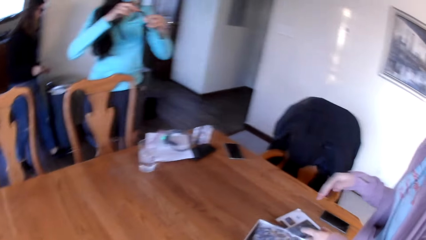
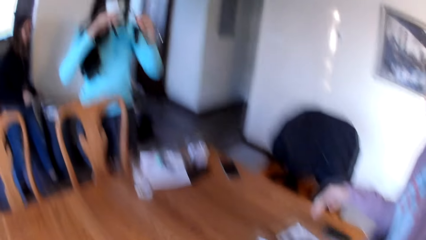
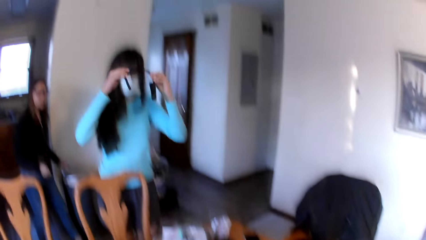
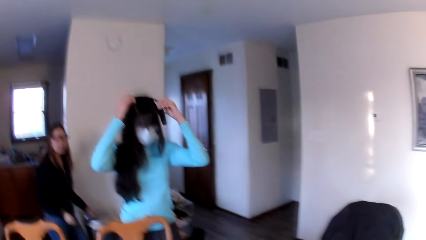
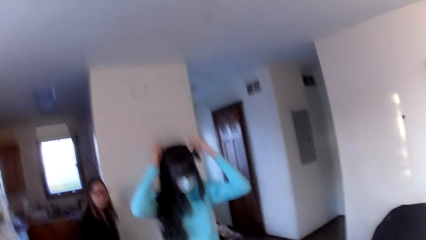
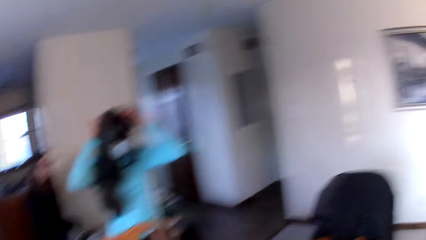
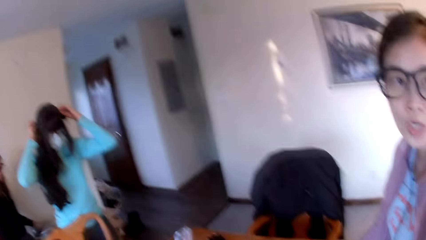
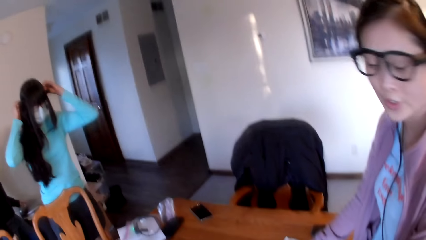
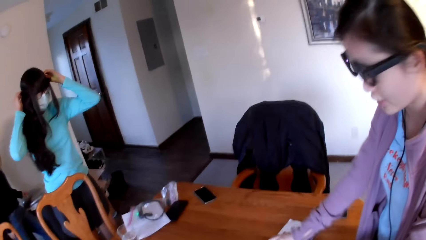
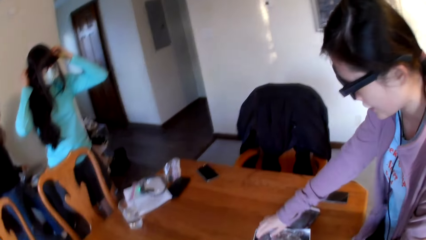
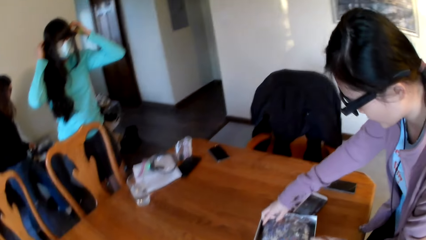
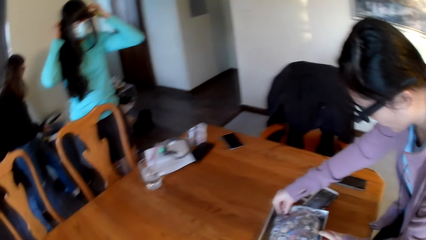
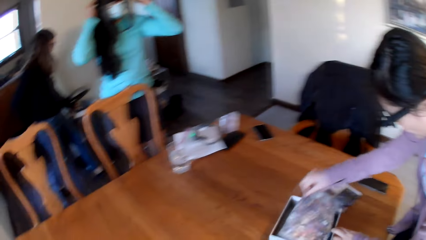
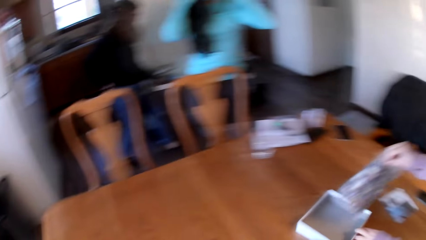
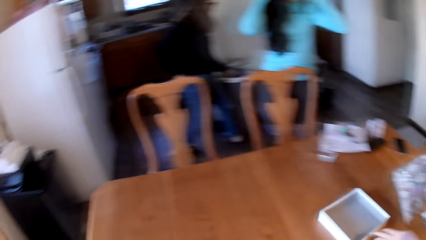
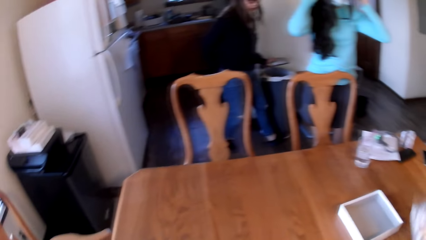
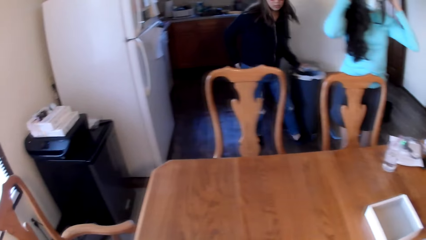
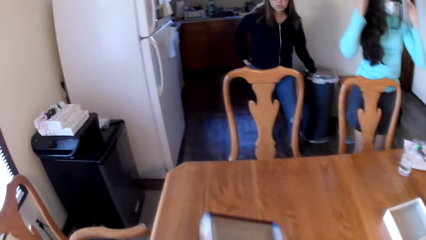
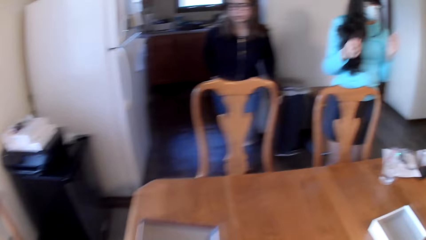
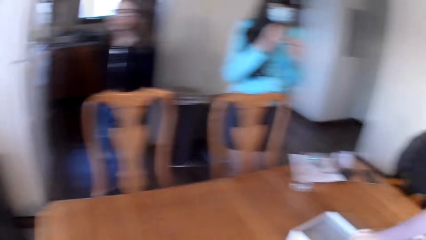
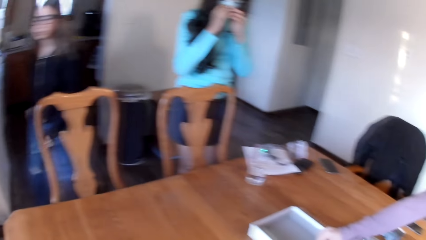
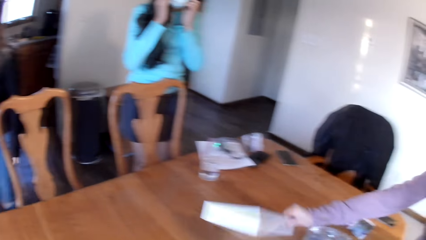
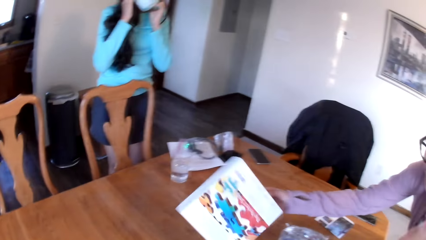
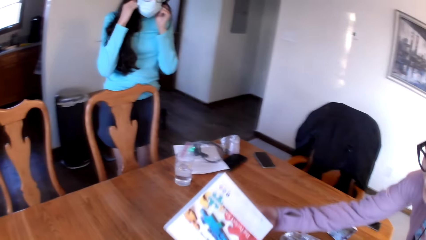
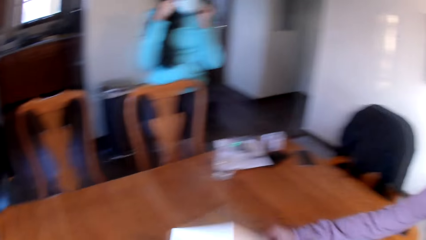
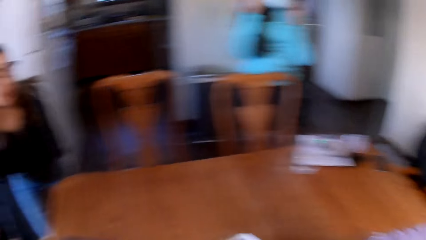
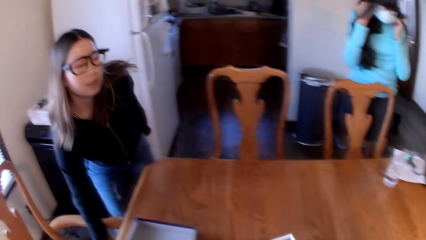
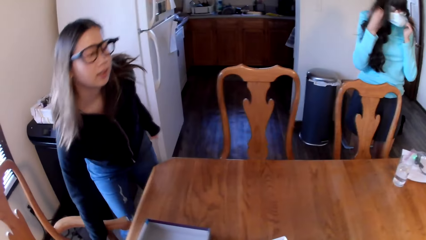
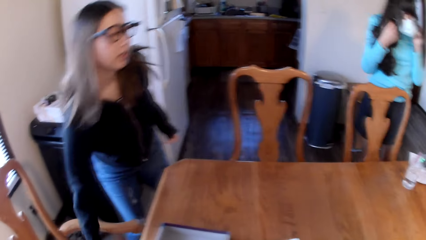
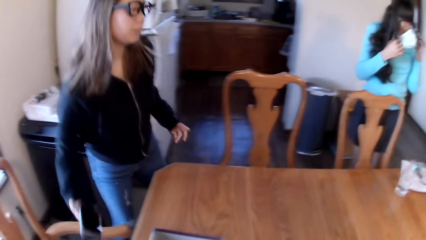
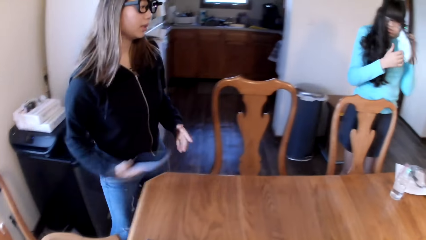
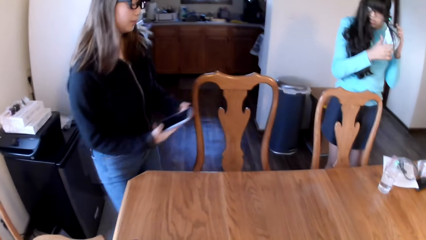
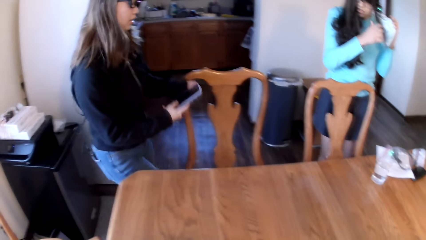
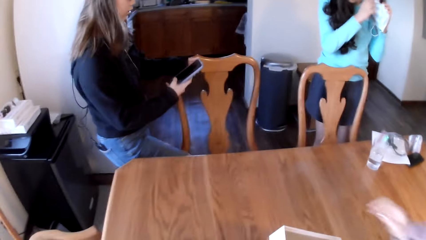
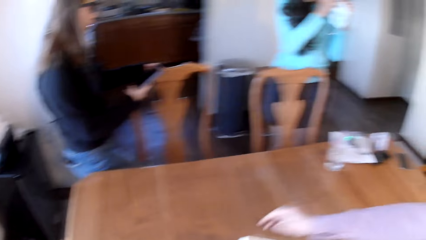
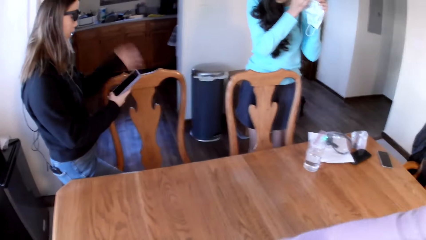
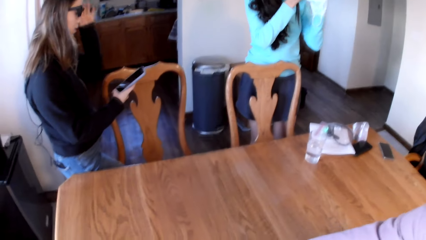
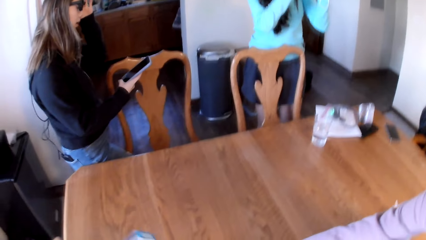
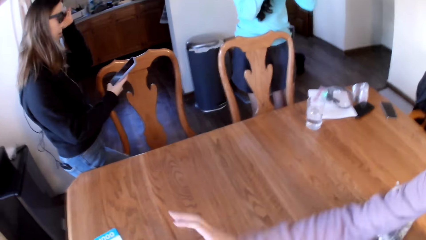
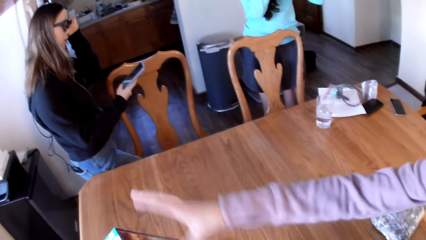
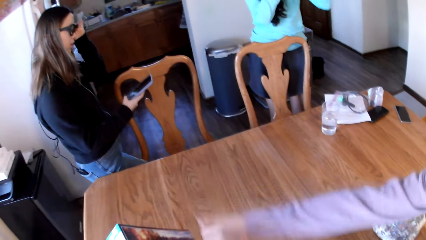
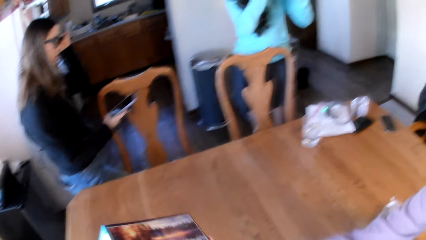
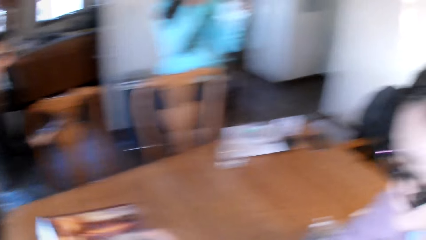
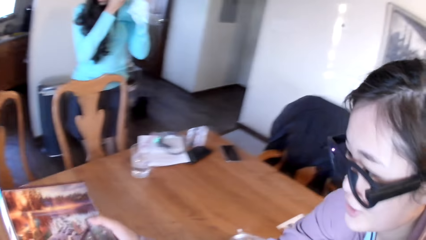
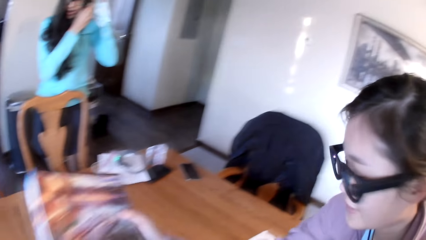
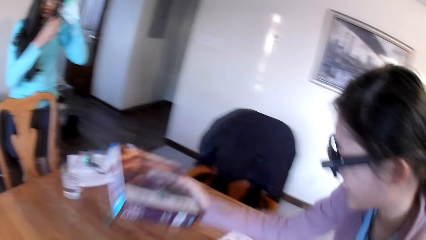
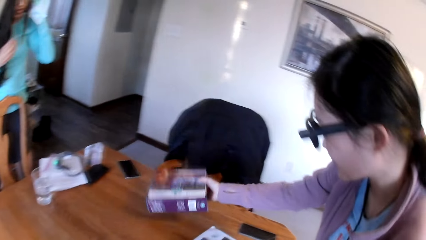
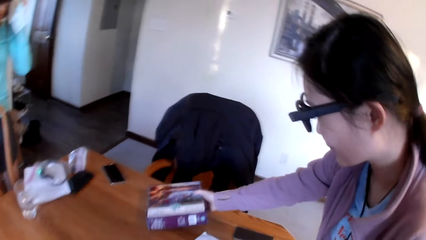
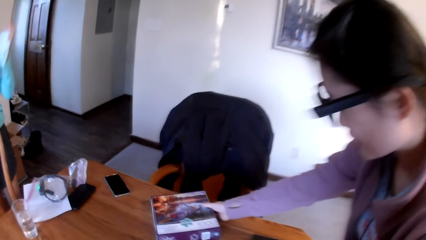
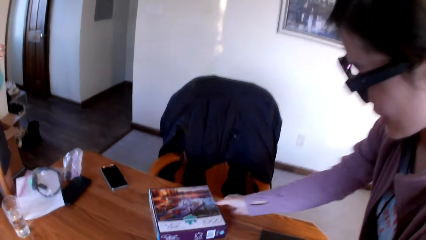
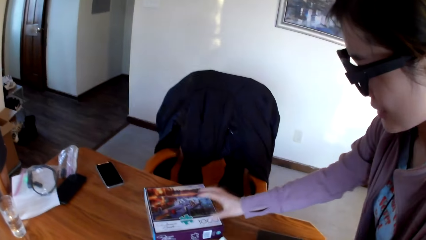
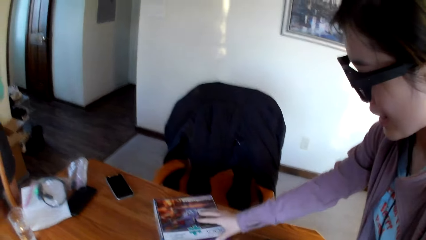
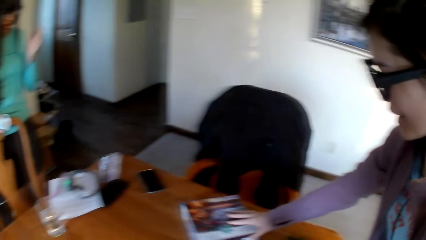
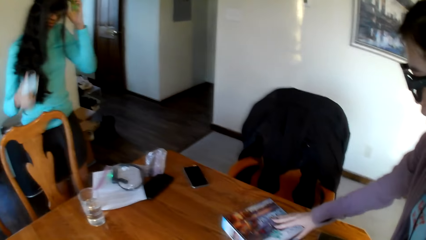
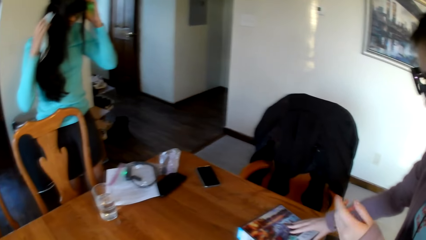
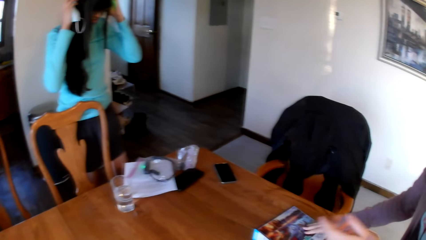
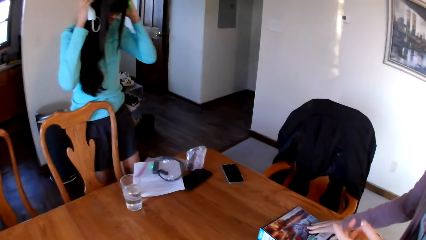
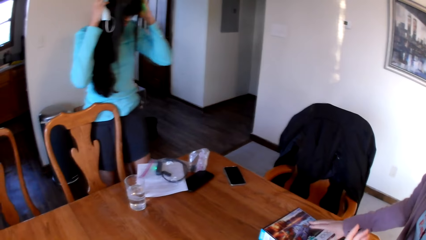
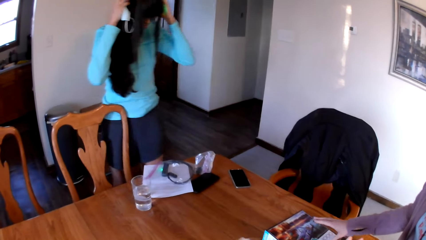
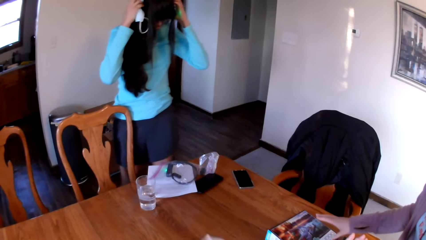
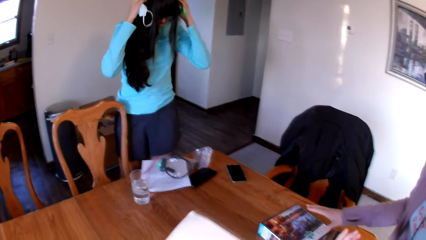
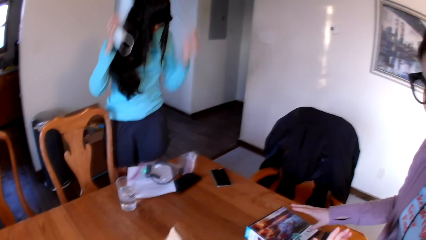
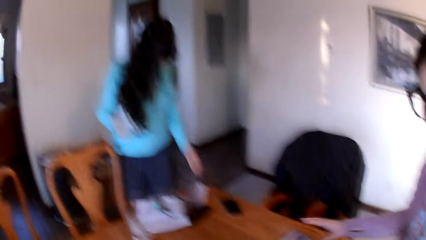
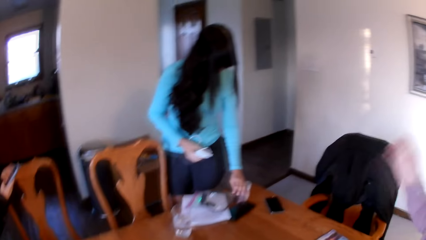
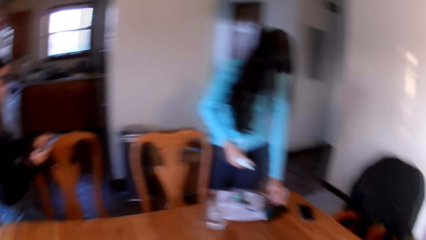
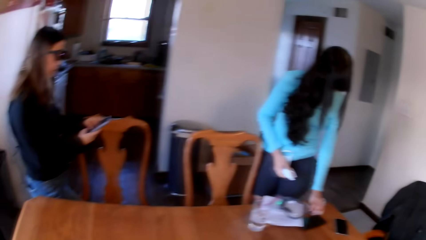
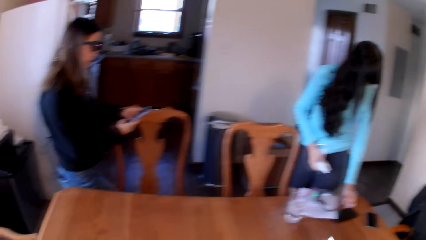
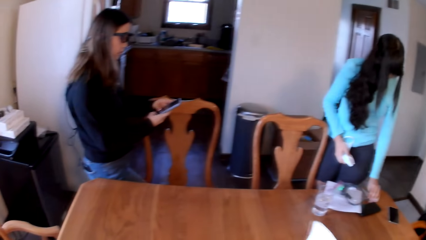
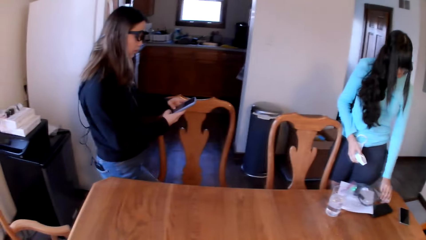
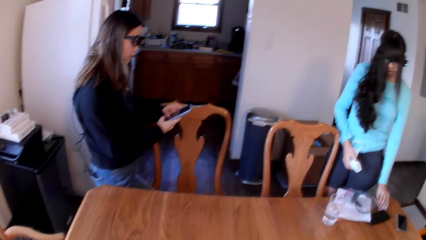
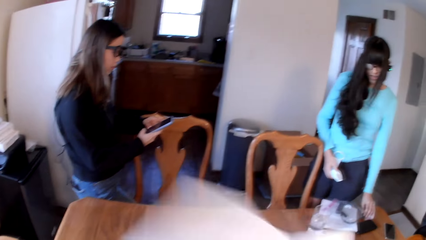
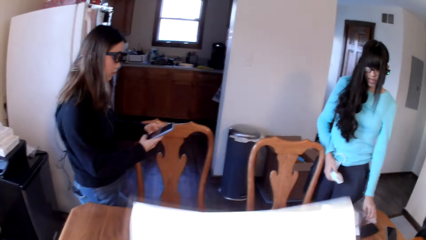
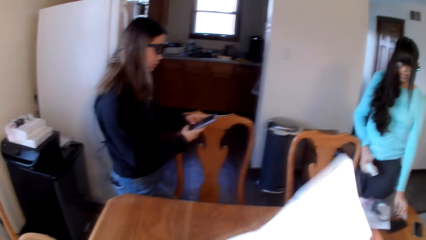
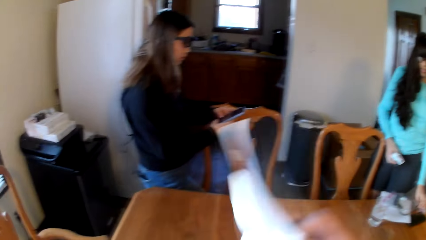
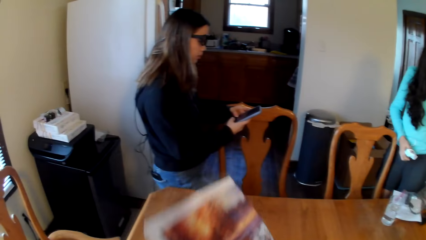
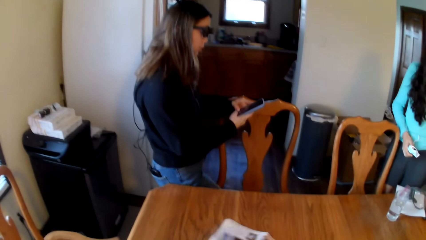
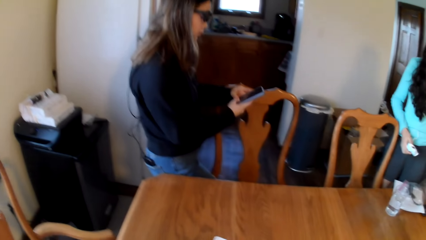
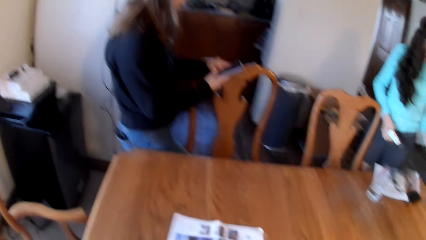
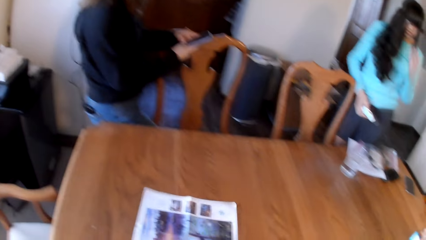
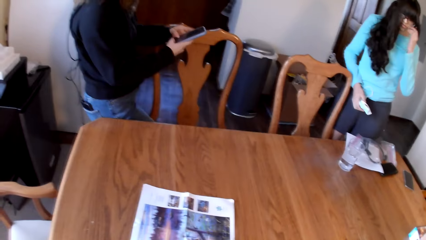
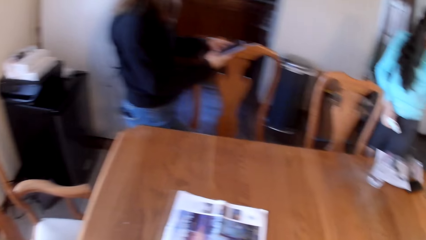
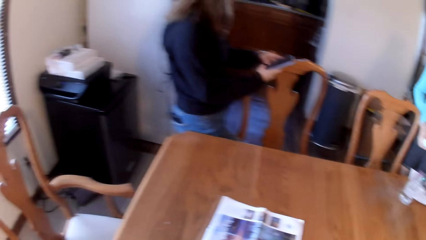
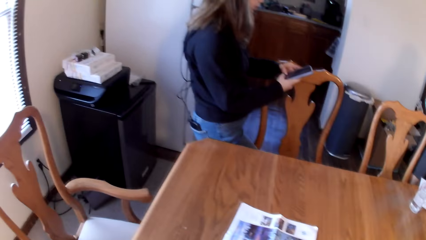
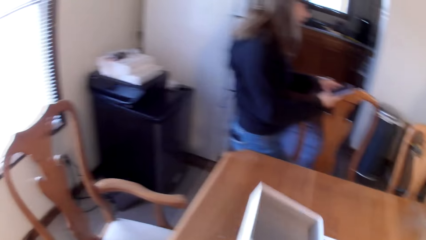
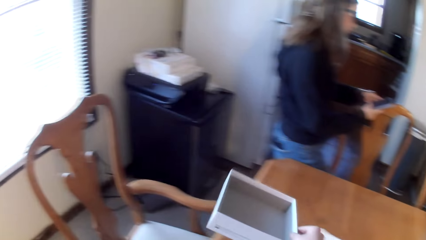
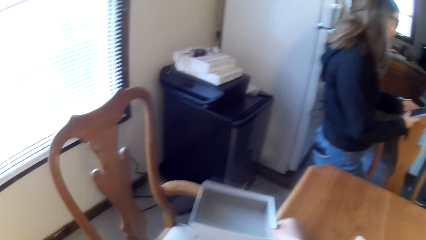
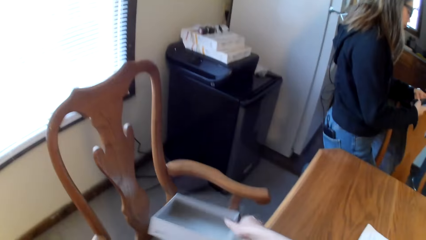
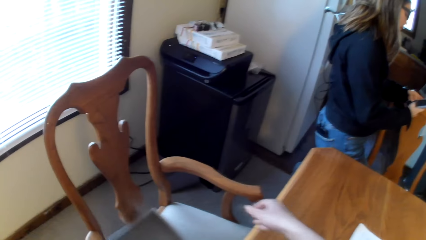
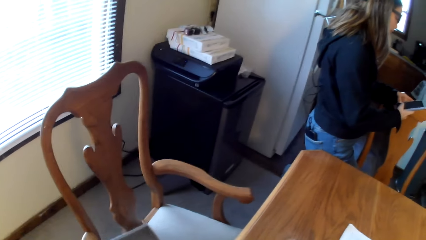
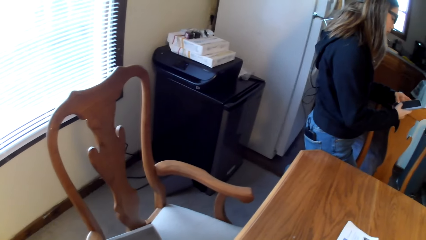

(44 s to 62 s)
A woman wears headphones. Another woman picks up the phone. A third woman holds the box. The third woman picks up the box. The camera wearer looks around the room.
